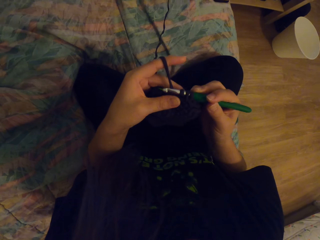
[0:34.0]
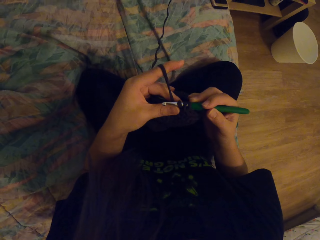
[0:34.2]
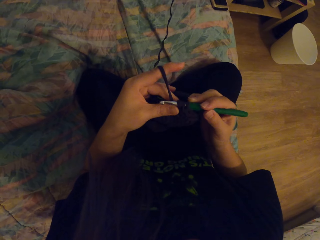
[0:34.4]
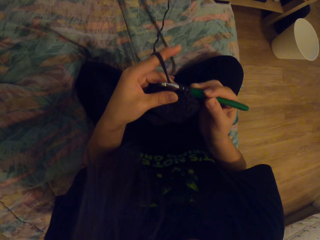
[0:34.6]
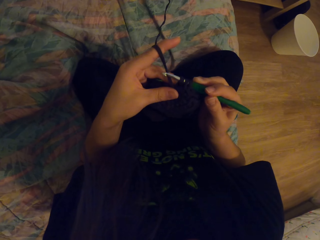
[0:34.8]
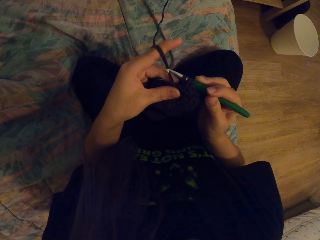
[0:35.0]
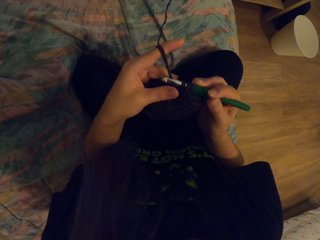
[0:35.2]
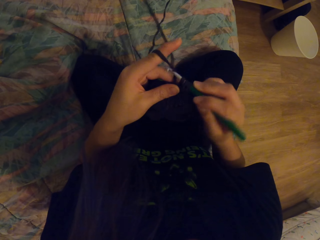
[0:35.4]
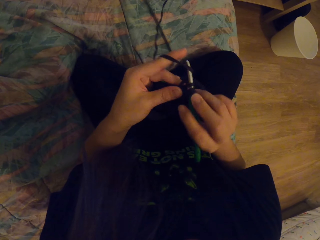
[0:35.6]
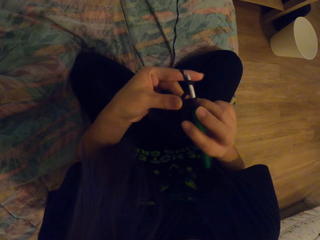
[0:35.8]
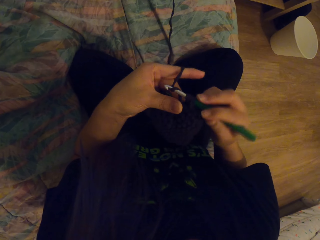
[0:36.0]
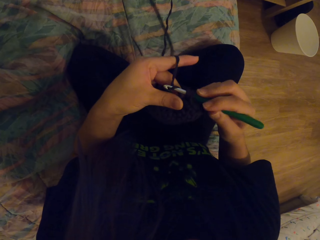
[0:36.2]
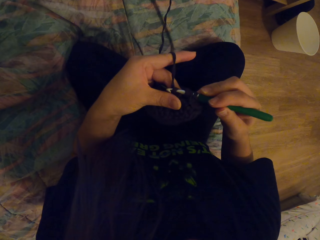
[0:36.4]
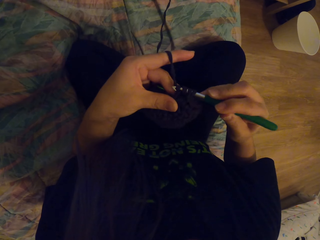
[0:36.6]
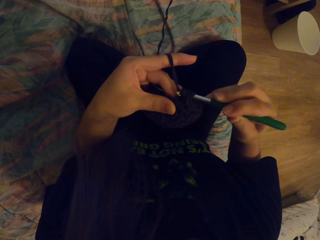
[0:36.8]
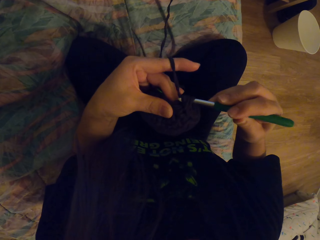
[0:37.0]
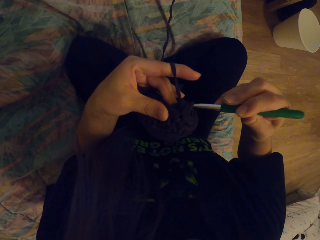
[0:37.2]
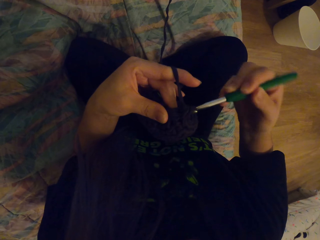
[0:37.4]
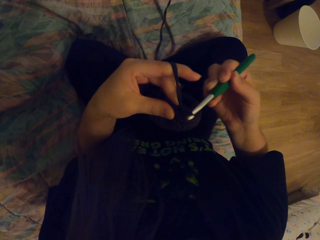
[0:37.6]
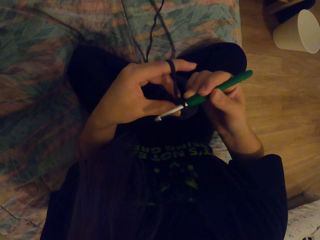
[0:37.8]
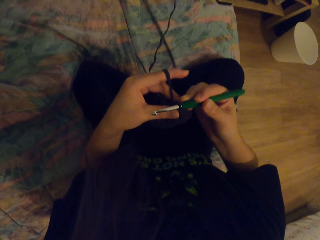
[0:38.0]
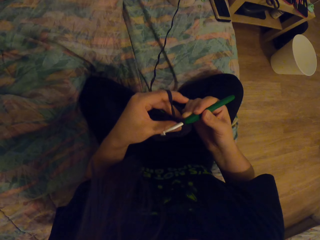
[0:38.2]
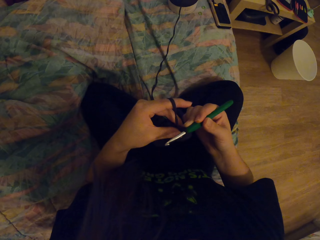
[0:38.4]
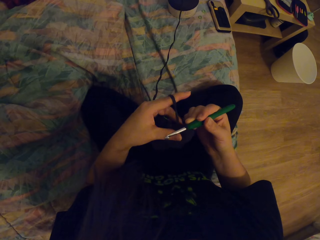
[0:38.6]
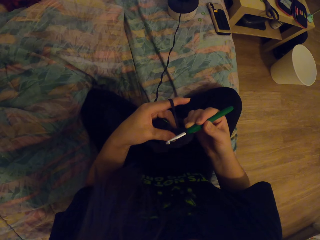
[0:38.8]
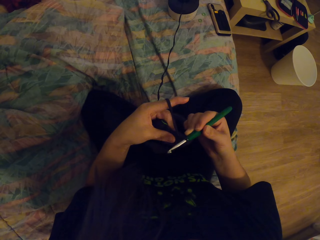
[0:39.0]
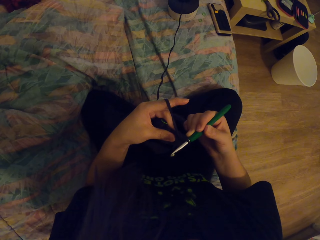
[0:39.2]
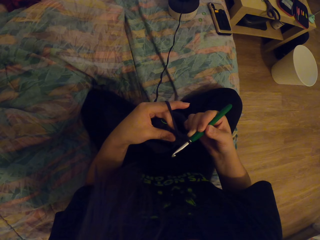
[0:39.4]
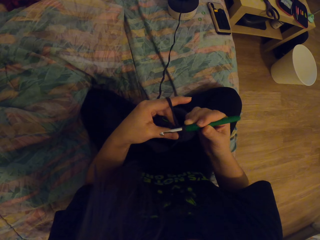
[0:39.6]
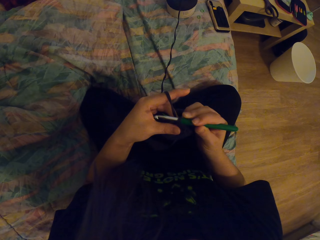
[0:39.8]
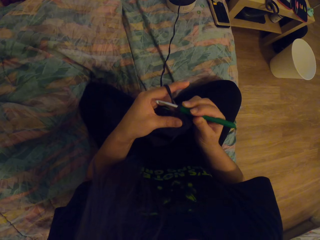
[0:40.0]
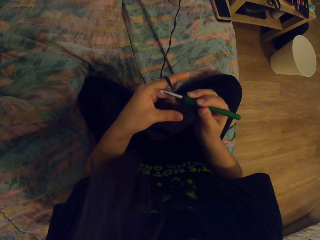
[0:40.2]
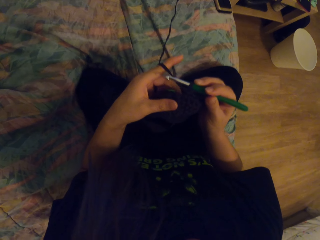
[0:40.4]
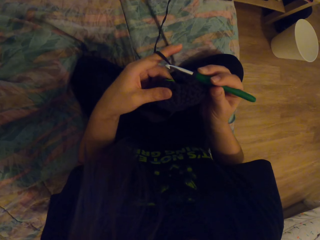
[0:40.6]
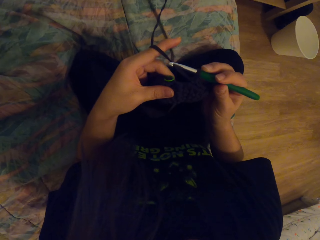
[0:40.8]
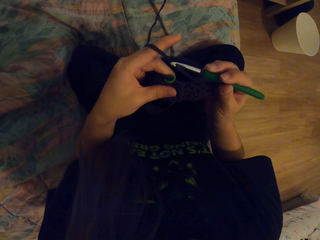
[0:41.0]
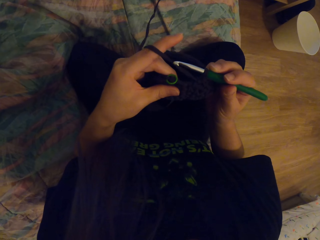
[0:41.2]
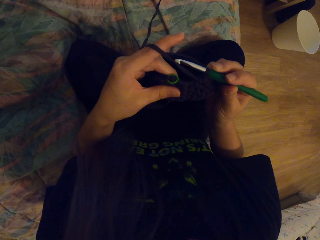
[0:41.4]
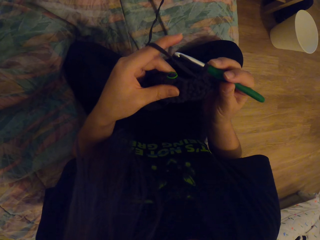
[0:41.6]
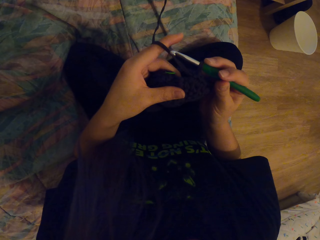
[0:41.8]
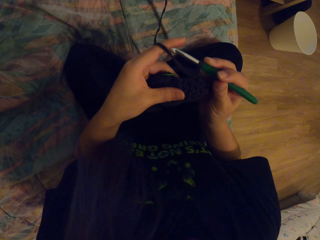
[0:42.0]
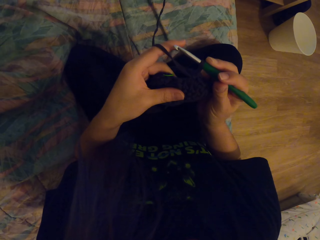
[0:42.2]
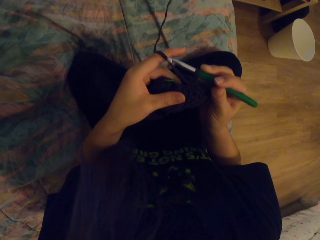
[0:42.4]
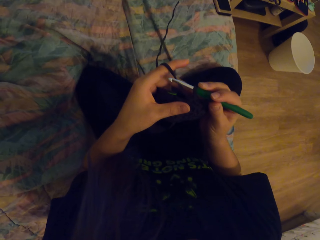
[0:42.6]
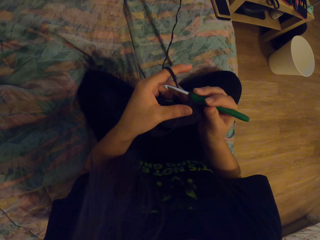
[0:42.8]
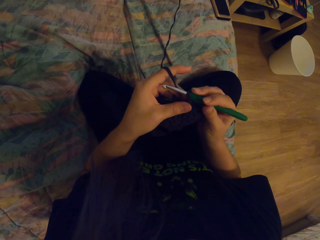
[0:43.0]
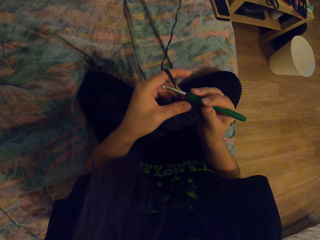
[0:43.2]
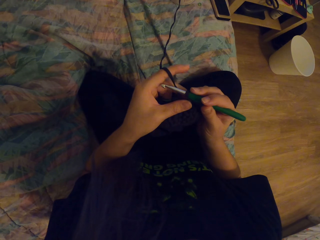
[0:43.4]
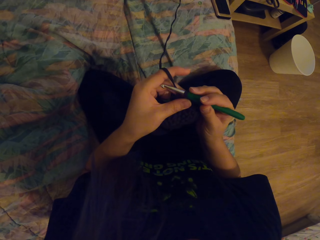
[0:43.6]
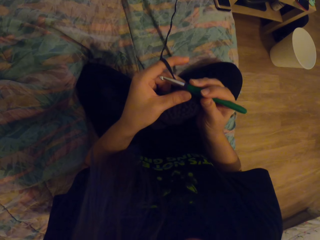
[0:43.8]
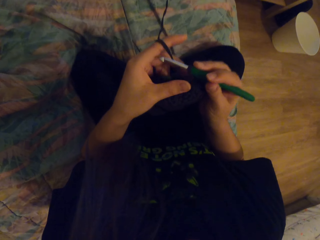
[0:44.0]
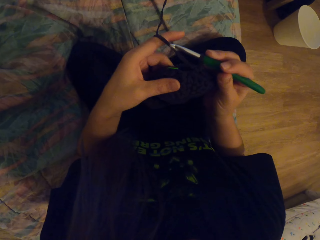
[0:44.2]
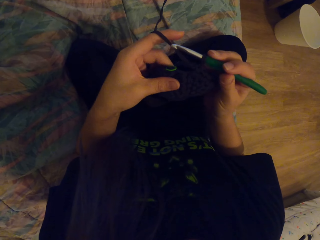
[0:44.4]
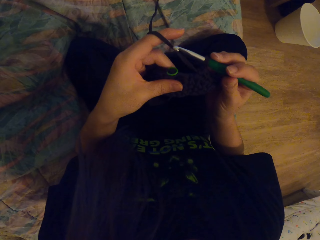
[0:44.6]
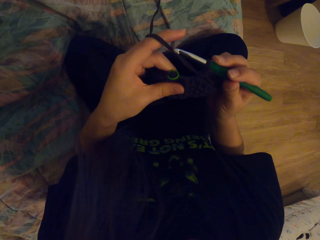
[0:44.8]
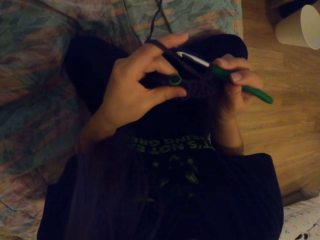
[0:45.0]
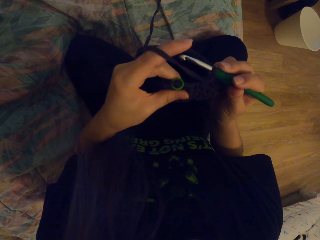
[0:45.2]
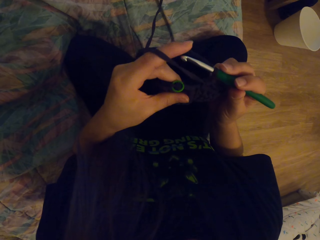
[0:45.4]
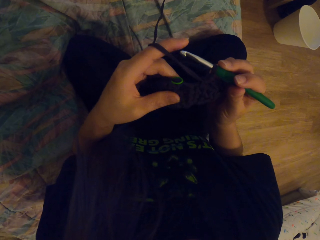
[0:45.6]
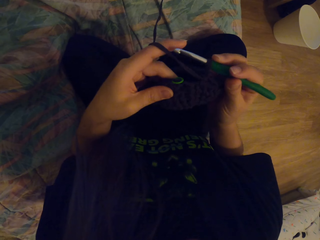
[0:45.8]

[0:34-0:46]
The camera wearer weaves the fabric with the crochet. They move the fabric with the hand. They look at the fabric.

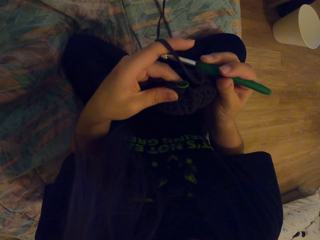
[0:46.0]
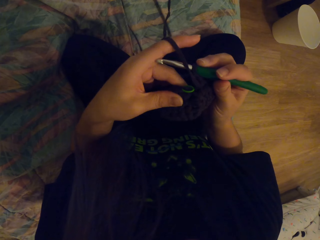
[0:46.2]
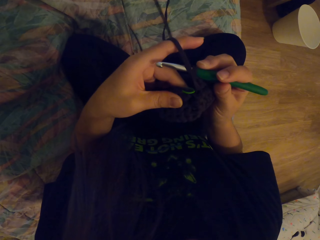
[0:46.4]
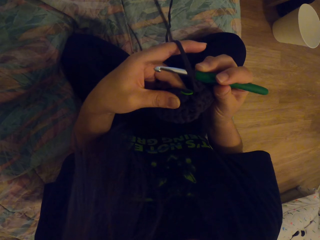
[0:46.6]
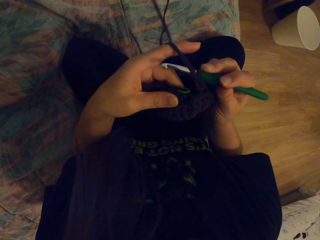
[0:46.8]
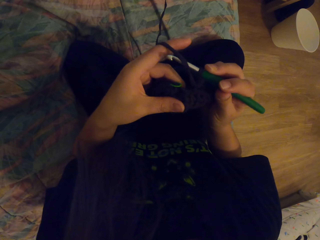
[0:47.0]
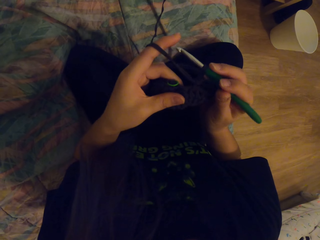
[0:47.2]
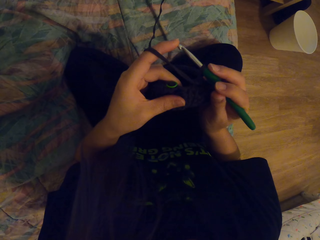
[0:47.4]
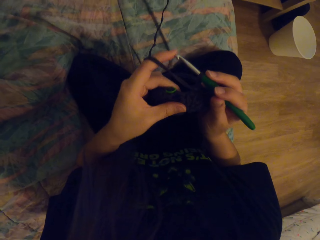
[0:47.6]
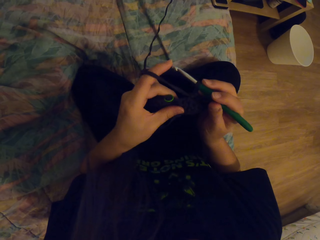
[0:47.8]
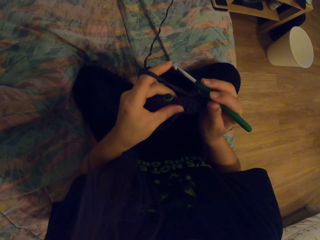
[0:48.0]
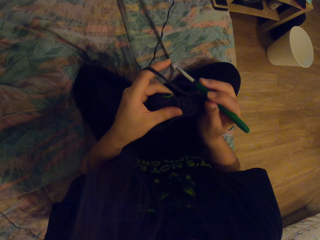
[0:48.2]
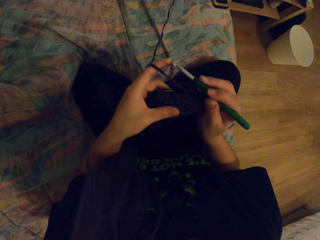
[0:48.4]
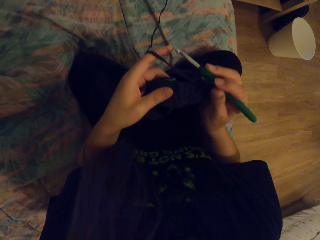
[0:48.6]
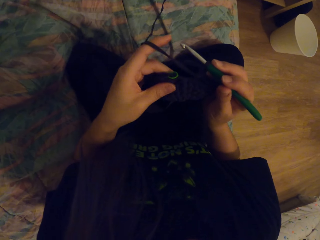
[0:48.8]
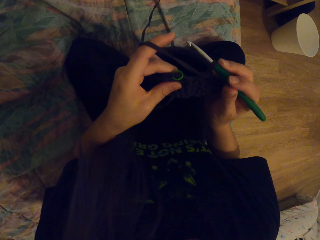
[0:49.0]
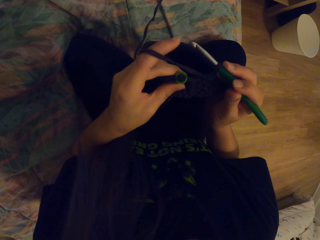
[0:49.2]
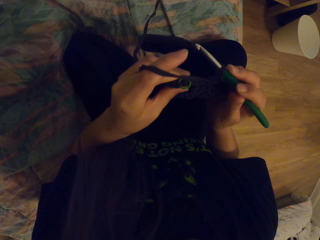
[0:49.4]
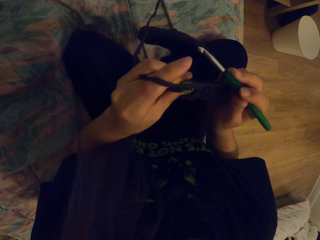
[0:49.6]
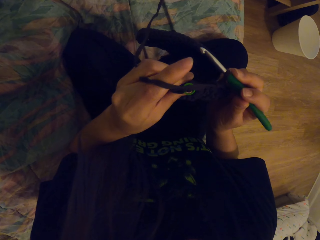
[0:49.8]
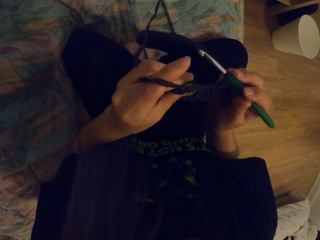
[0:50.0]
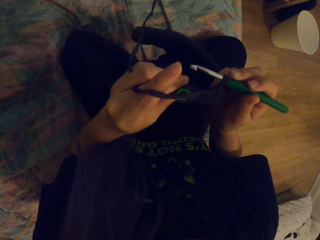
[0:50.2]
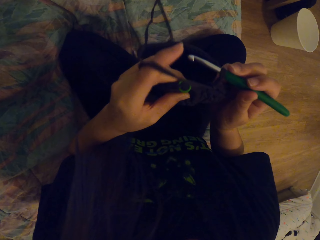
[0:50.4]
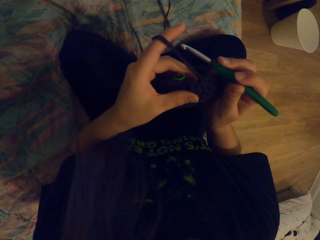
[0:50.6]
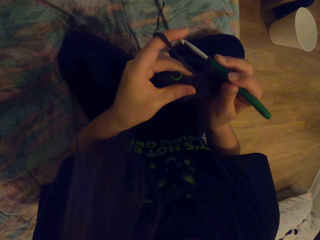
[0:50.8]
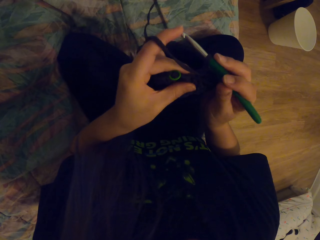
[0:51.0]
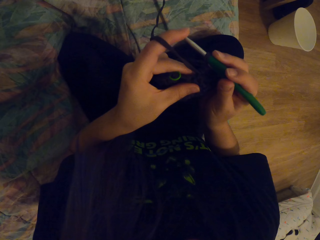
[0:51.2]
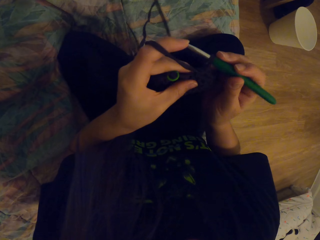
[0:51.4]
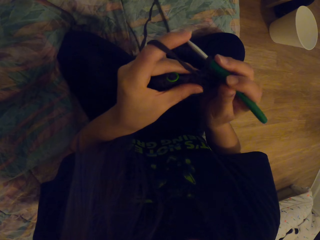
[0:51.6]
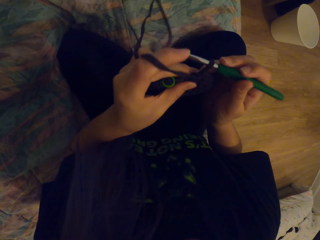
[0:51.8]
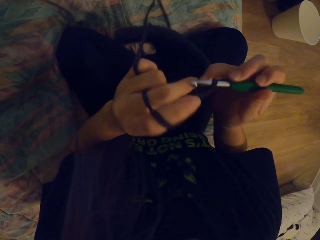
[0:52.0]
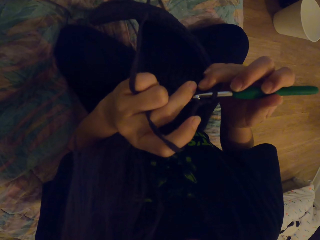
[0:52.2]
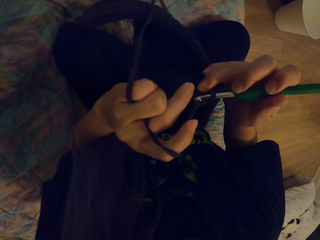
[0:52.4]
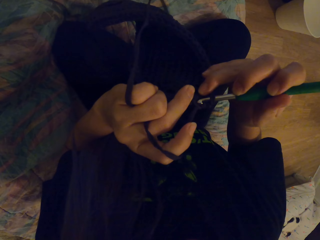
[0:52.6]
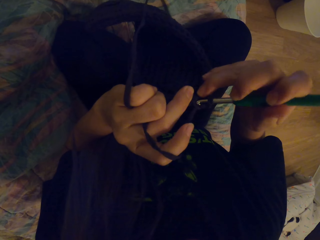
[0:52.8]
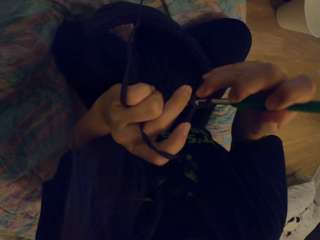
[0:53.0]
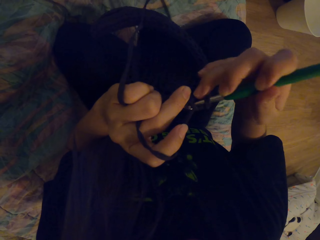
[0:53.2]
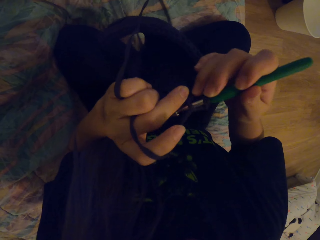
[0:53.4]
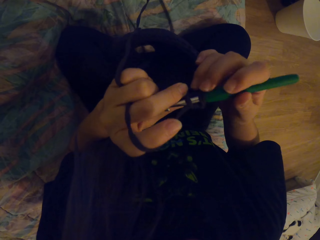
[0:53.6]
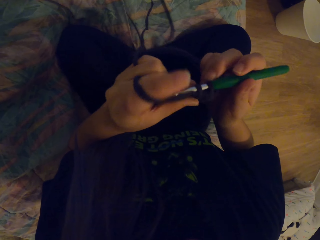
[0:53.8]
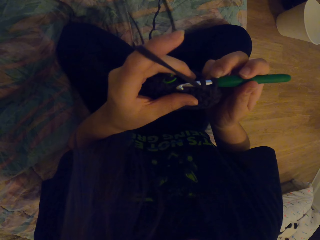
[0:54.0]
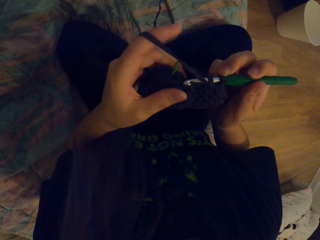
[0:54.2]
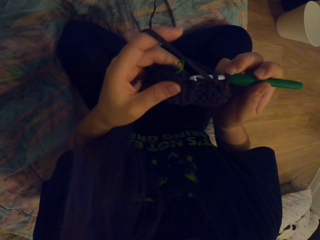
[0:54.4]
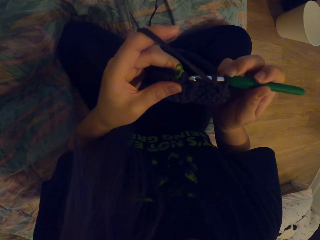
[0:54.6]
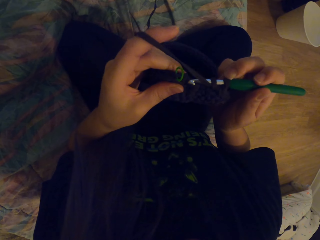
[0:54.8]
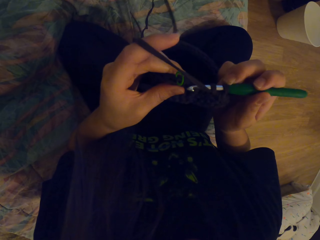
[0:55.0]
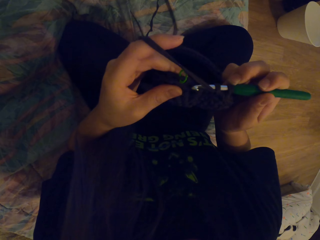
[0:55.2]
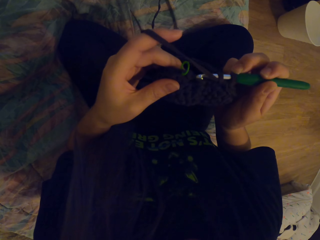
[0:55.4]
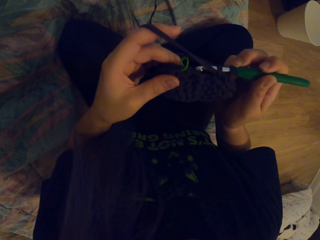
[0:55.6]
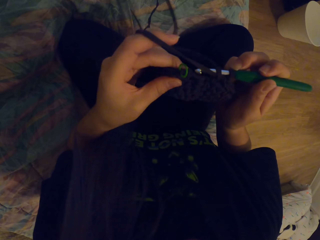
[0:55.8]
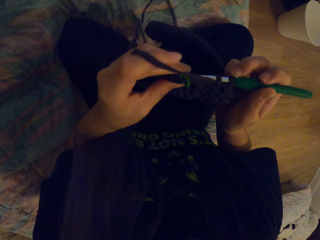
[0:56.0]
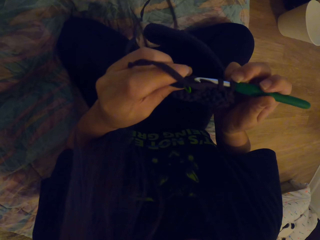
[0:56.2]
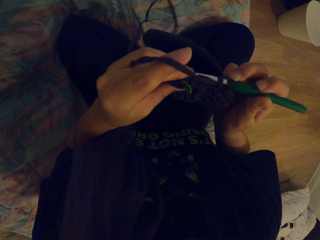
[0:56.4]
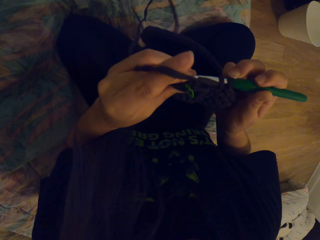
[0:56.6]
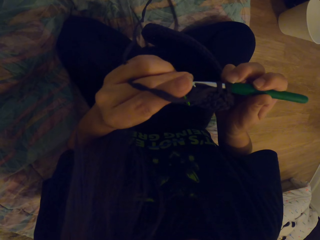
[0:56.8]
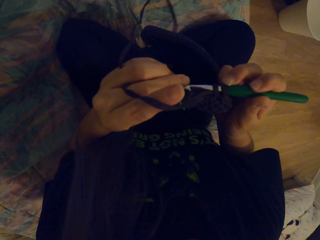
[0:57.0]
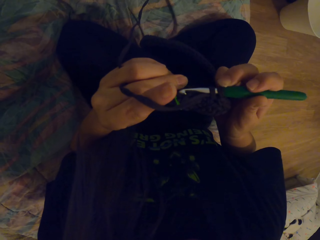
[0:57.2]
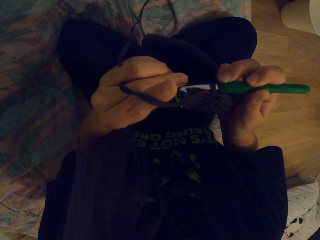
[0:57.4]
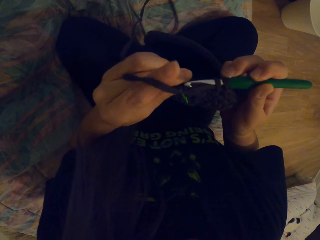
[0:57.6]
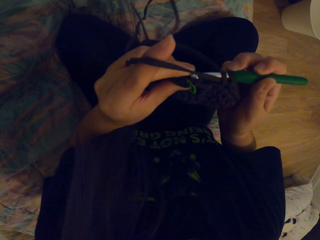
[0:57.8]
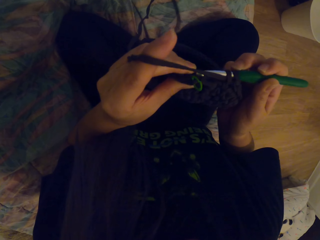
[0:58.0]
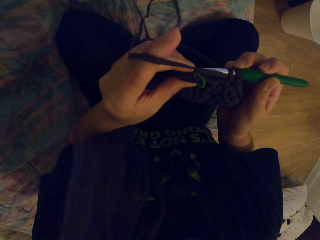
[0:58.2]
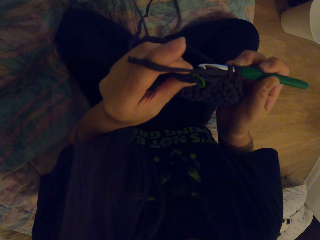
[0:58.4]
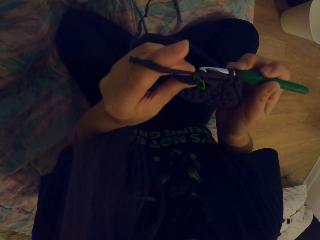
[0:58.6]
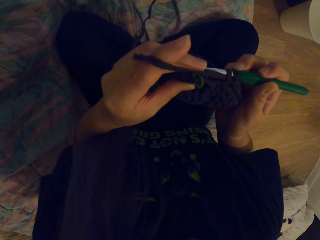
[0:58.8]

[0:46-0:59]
The camera wearer turns the fabric. They weave the fabric with the crochet. They move the fabric with the hand.
